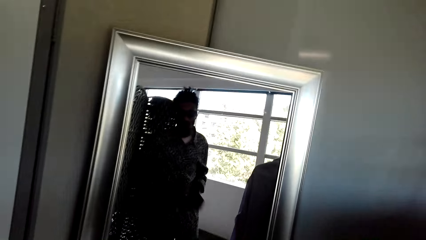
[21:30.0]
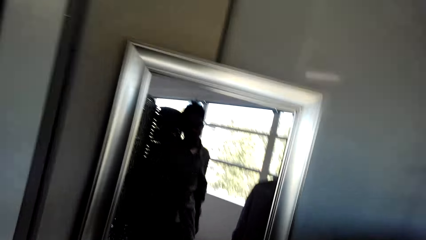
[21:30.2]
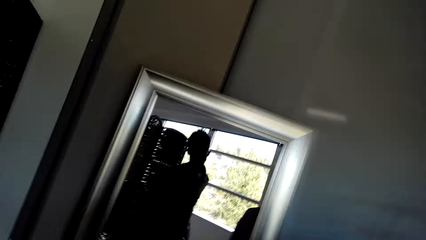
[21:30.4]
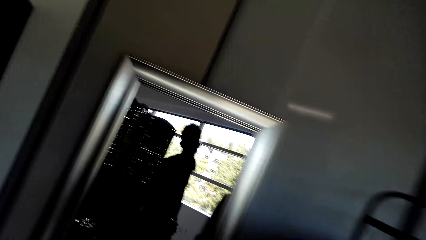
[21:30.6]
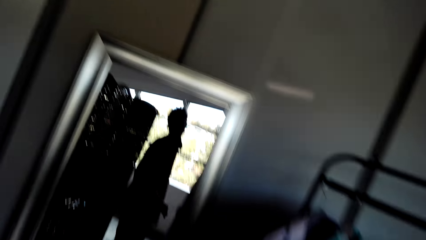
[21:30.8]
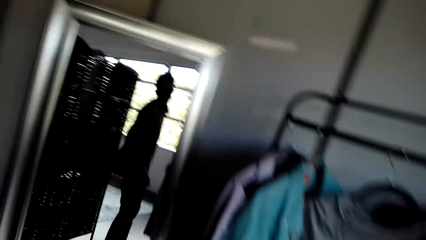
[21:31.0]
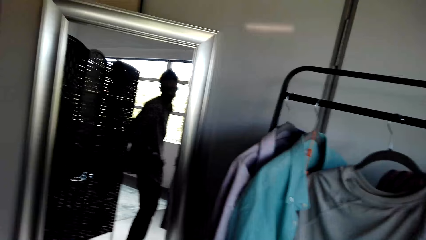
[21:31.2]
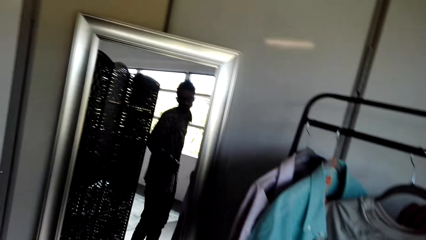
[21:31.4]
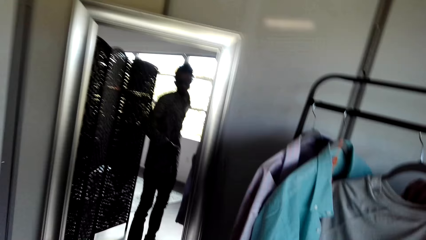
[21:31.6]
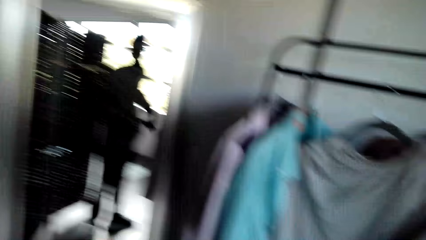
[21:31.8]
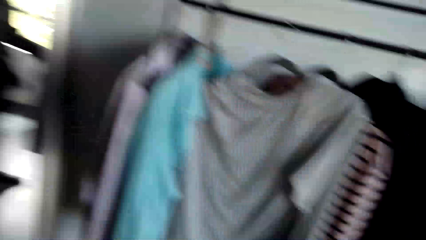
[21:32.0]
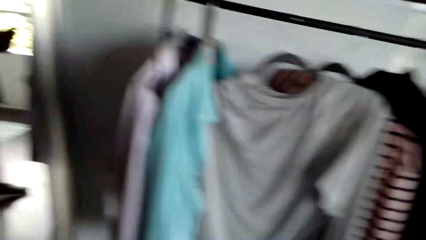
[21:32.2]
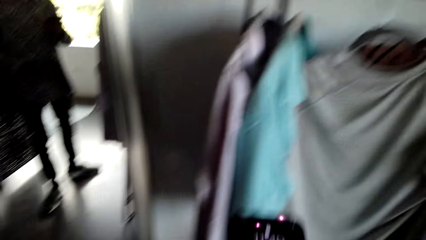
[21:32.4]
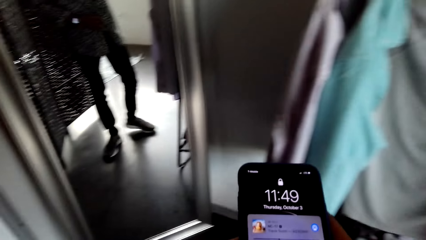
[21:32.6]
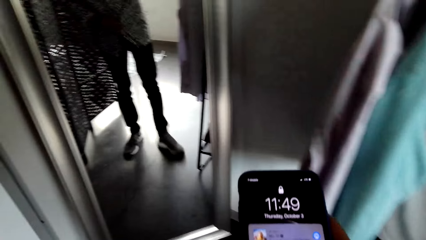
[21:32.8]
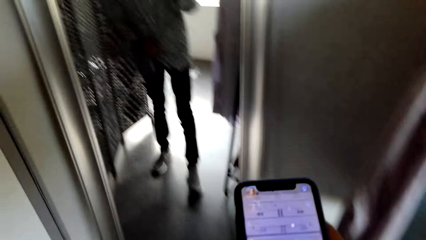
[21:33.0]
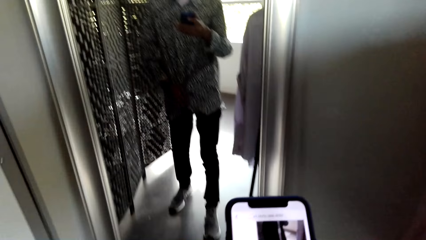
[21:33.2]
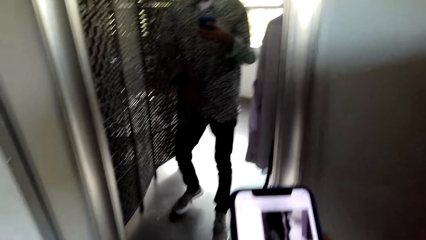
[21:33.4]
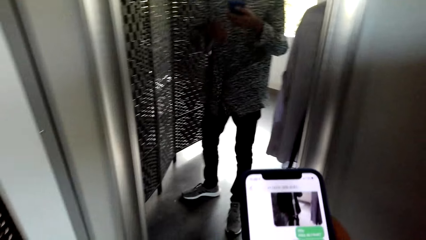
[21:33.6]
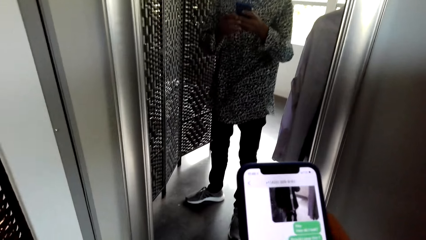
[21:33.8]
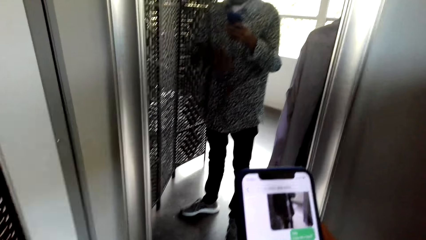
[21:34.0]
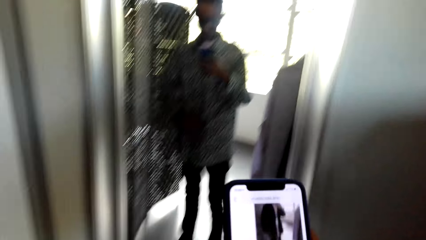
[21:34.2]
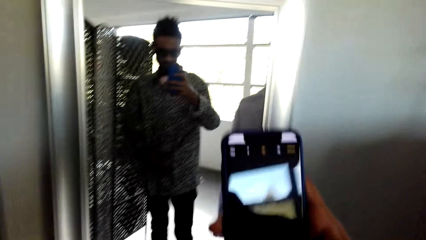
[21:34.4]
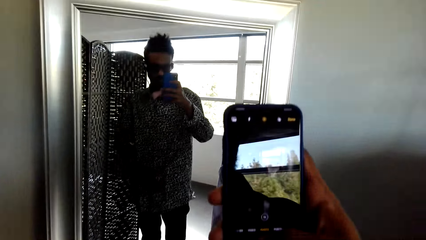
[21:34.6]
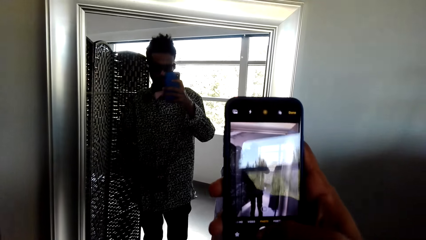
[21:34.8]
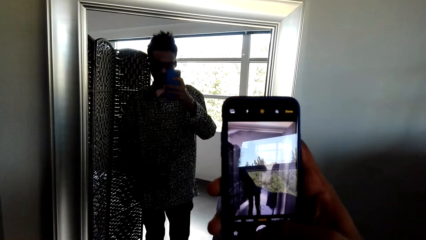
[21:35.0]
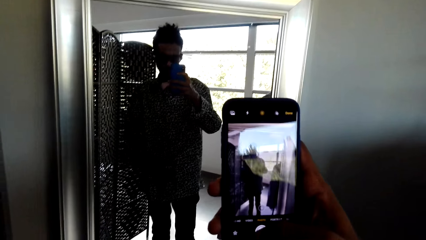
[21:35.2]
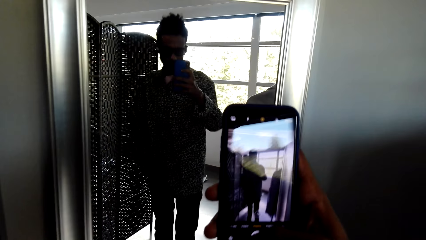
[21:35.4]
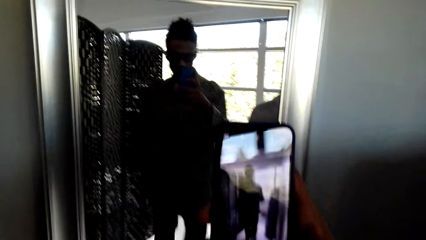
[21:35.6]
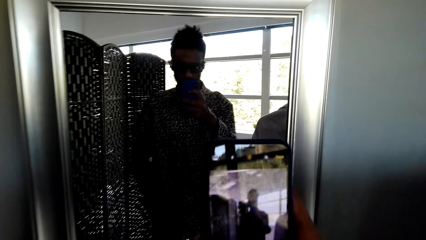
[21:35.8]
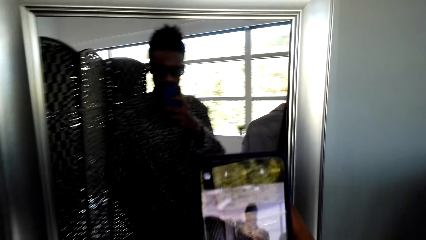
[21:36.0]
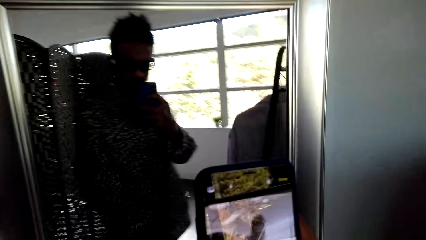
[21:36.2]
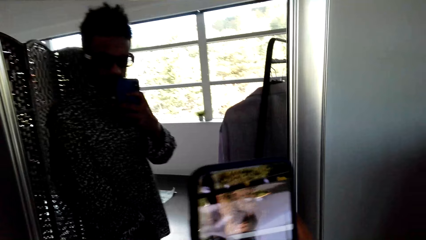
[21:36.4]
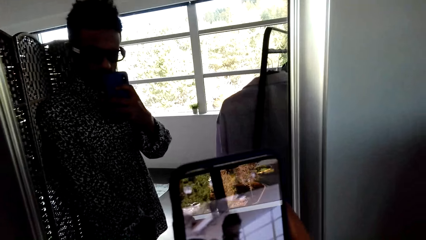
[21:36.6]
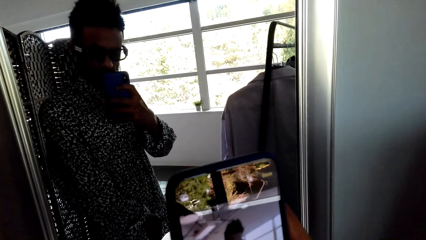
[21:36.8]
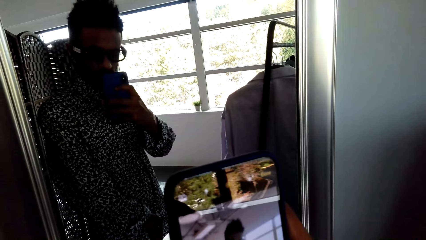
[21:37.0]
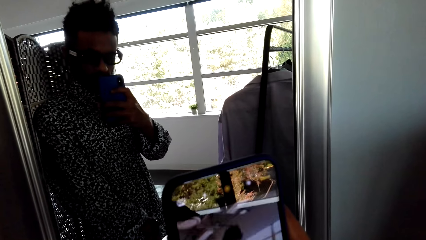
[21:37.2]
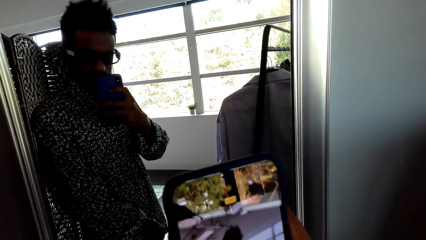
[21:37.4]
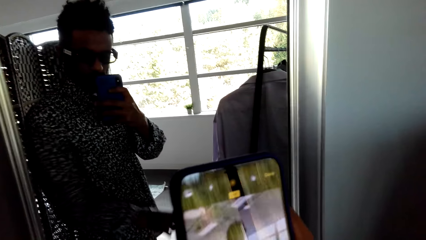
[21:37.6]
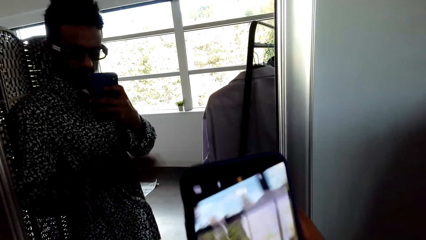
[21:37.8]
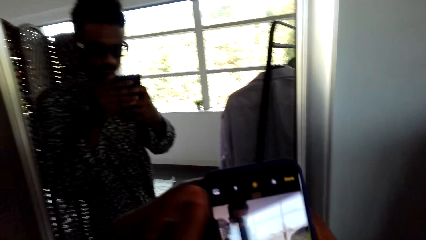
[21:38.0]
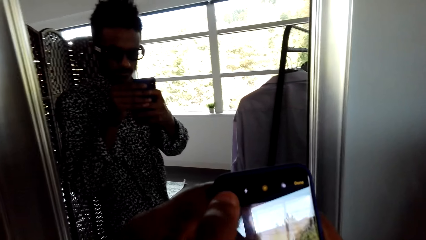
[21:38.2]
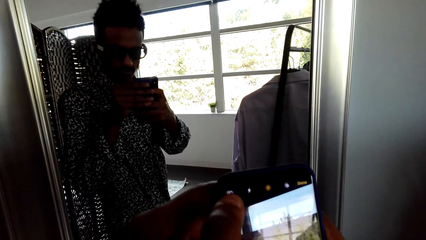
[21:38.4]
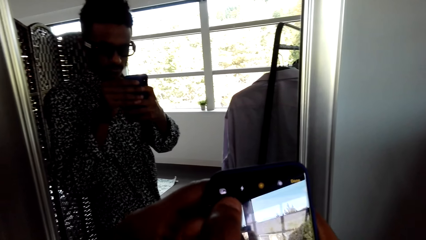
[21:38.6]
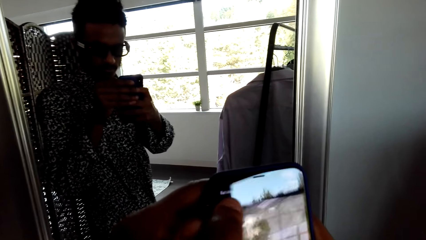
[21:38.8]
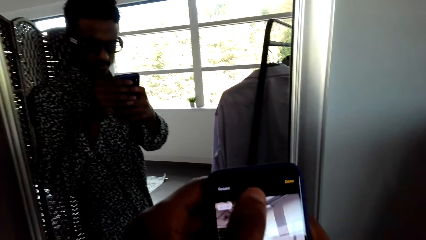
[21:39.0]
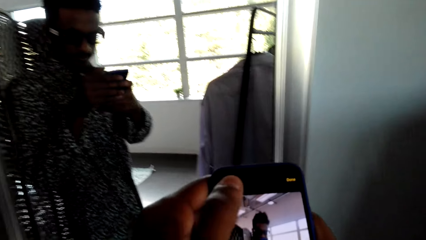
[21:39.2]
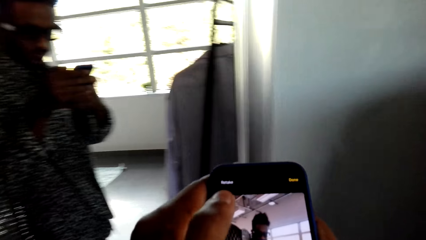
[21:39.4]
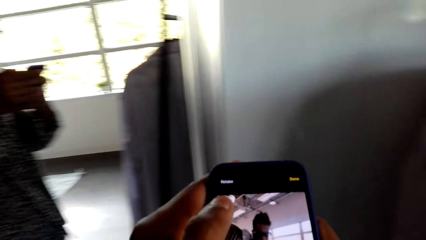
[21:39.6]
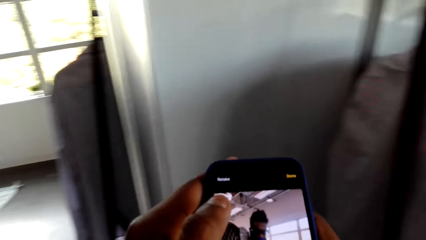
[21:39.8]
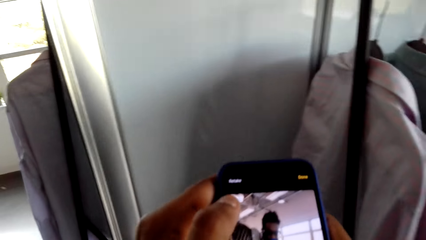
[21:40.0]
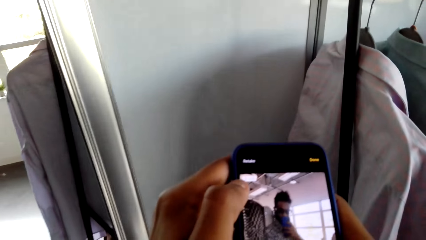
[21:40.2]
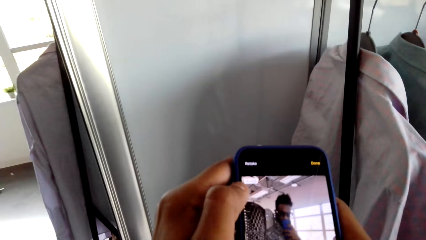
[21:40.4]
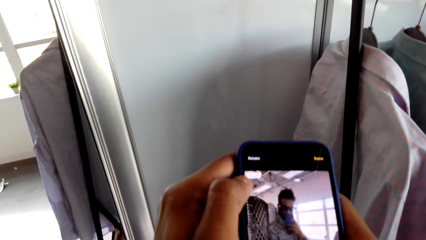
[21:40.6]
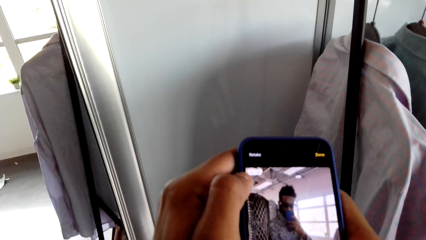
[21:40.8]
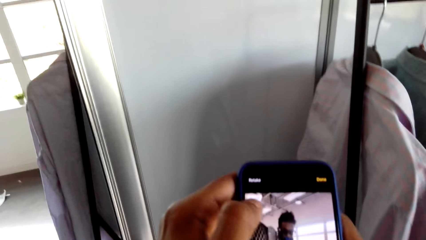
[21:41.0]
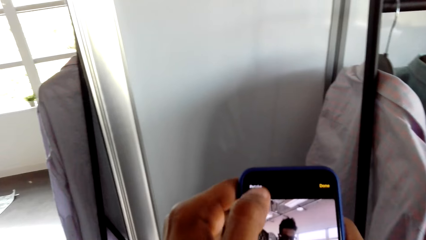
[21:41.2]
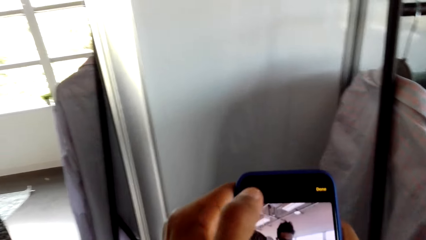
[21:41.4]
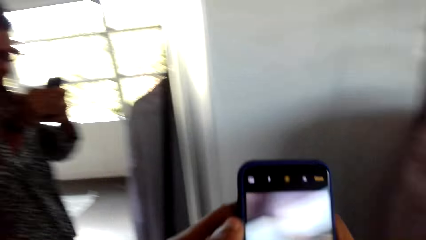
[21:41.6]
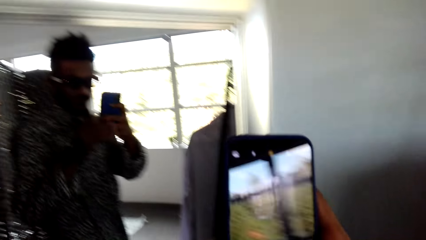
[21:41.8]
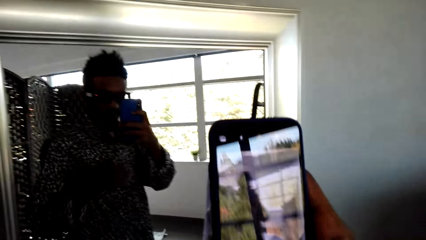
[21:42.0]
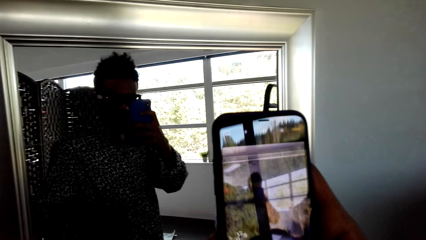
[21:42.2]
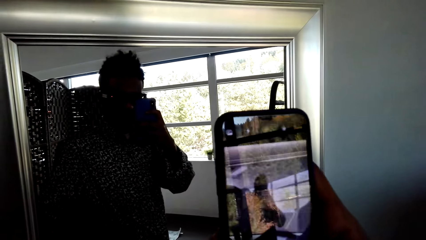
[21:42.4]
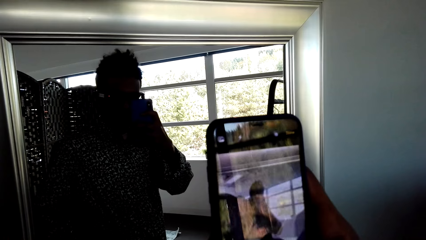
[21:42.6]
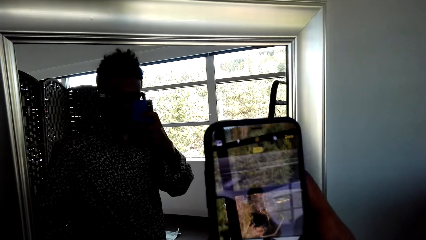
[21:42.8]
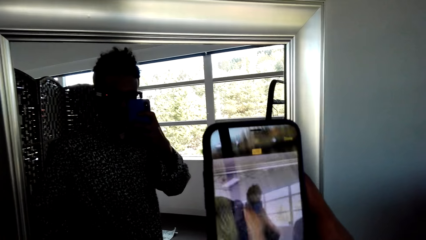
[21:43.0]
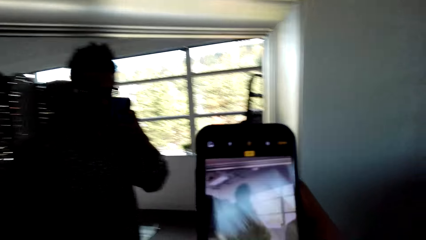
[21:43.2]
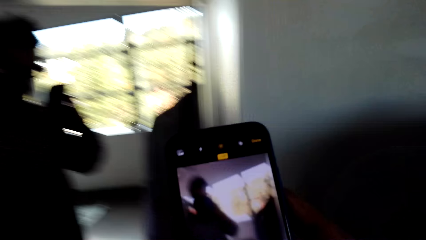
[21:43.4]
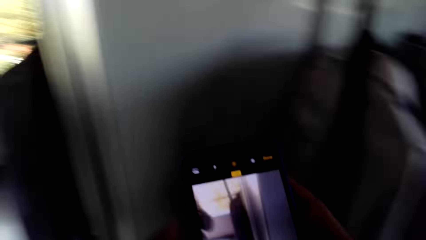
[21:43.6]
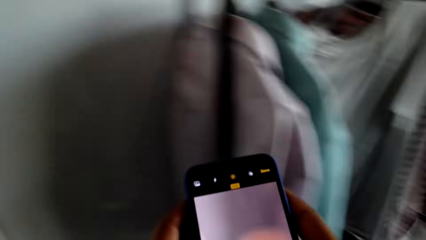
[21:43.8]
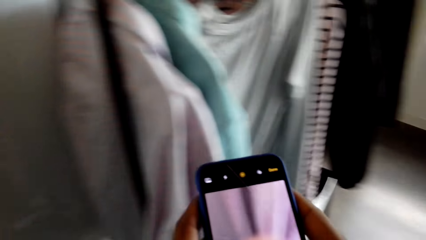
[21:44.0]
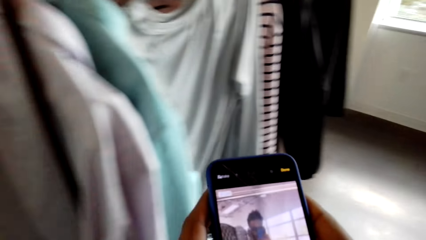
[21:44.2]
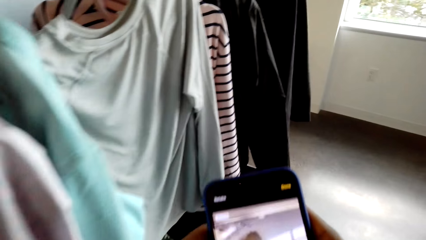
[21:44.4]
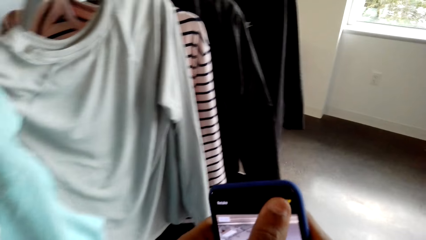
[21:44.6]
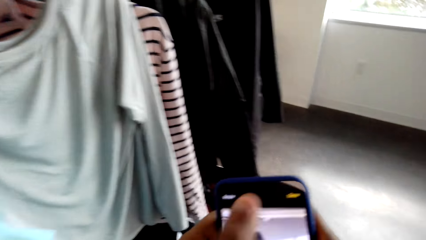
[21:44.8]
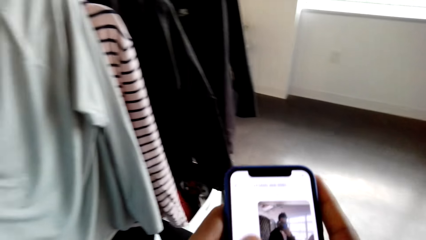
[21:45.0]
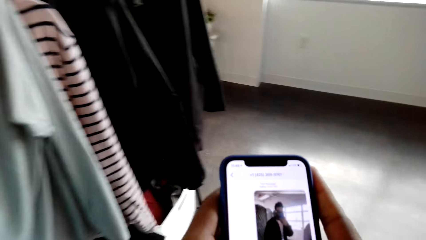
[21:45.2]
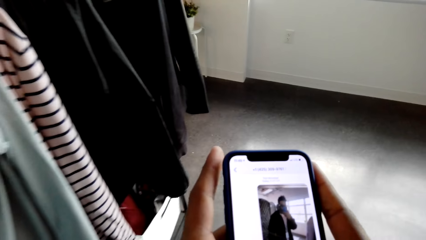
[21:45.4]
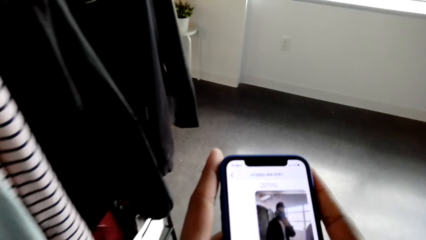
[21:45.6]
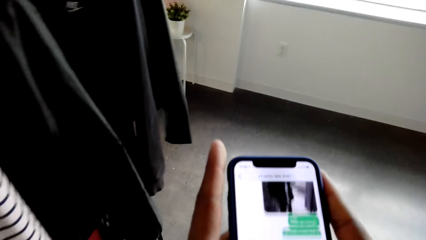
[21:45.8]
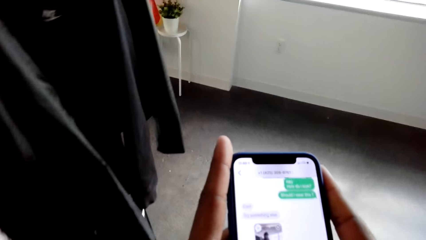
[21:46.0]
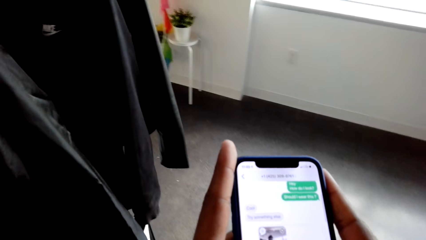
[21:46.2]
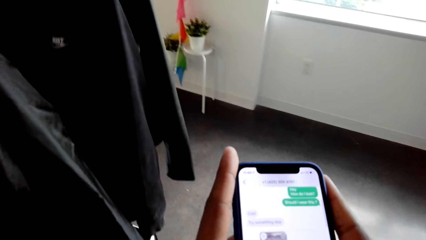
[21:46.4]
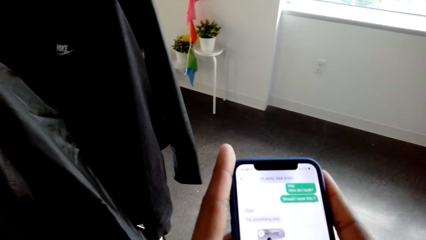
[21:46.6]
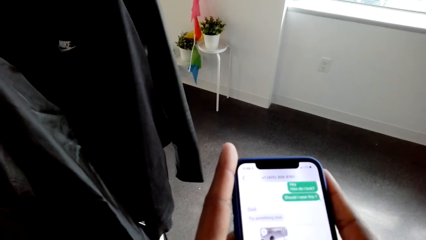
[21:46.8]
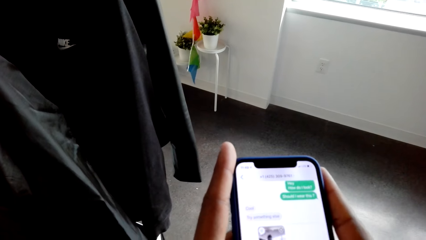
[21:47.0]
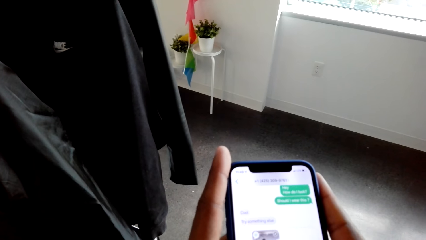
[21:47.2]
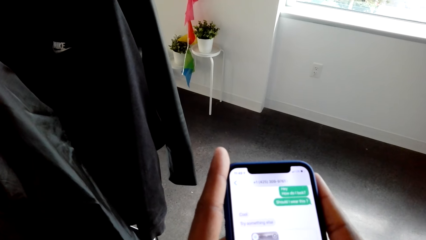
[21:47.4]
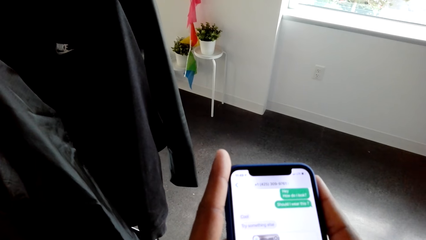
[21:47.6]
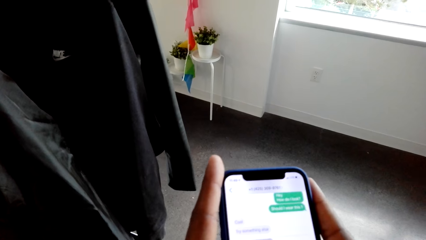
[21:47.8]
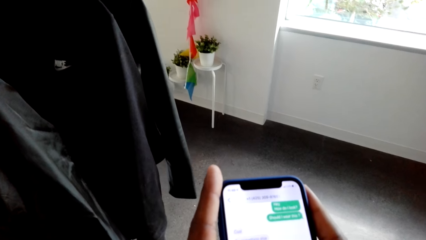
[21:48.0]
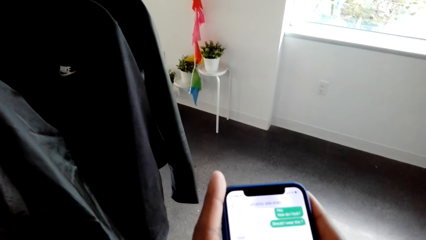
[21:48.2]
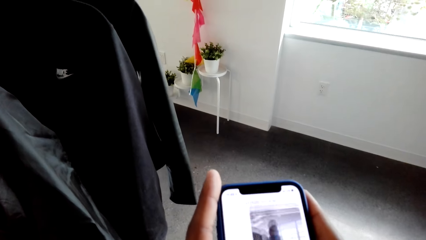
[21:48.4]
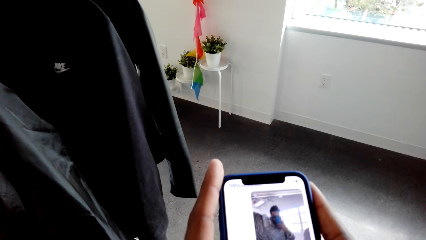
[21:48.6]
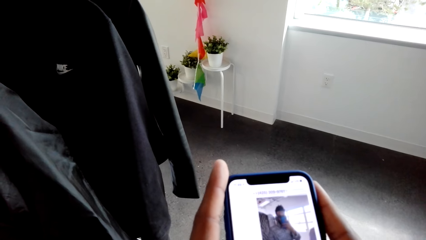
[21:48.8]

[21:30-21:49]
The camera wearer operates the phone. They take photos in front of the mirror. They scroll through the phone. They take photos in front of the mirror. They scroll through the phone.
